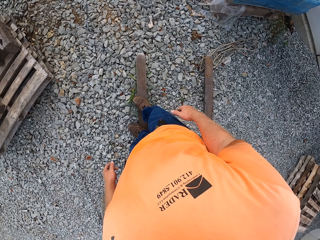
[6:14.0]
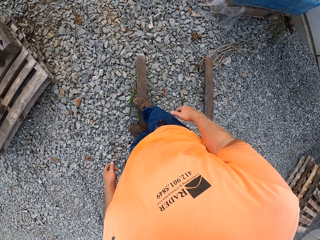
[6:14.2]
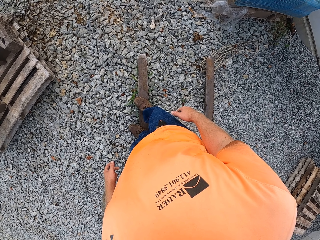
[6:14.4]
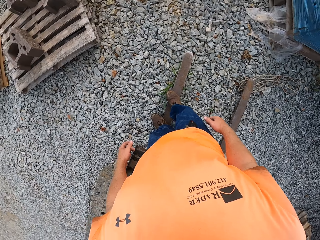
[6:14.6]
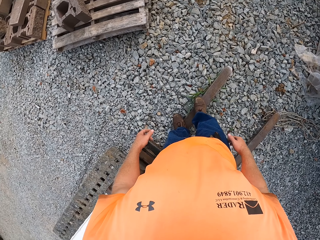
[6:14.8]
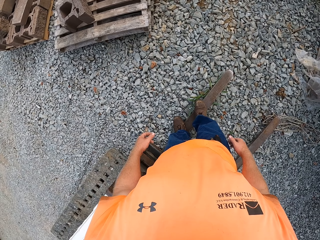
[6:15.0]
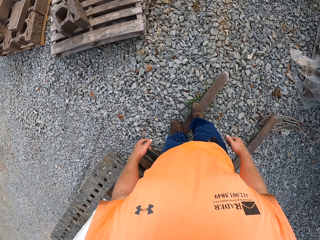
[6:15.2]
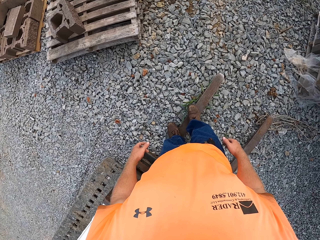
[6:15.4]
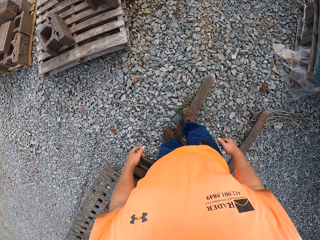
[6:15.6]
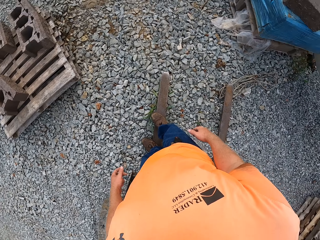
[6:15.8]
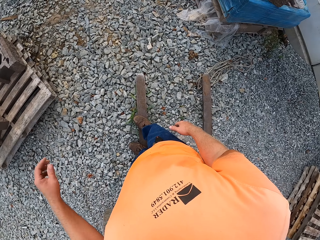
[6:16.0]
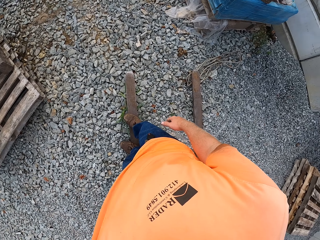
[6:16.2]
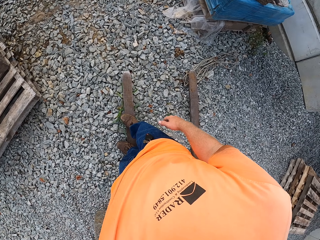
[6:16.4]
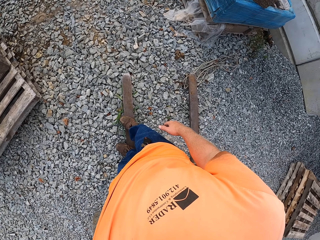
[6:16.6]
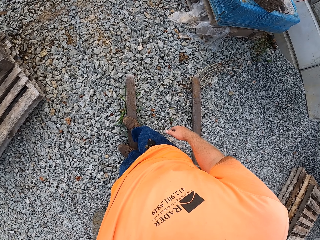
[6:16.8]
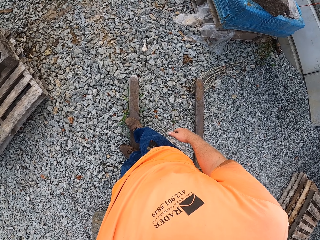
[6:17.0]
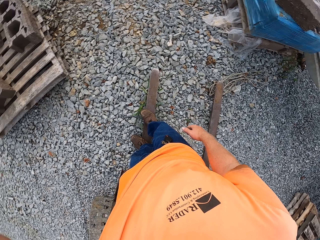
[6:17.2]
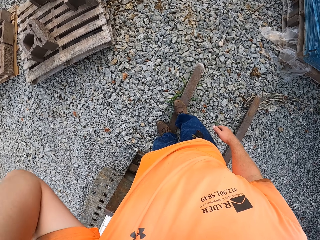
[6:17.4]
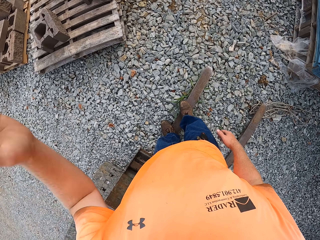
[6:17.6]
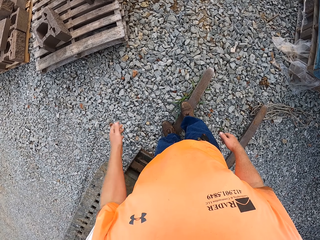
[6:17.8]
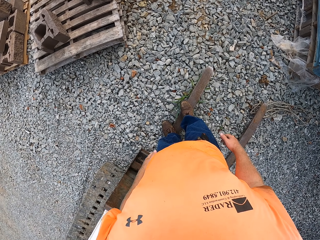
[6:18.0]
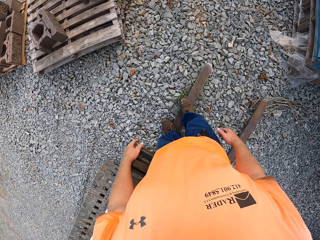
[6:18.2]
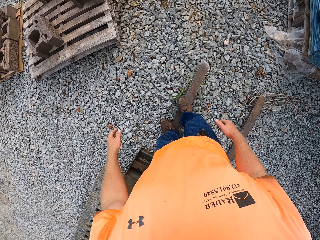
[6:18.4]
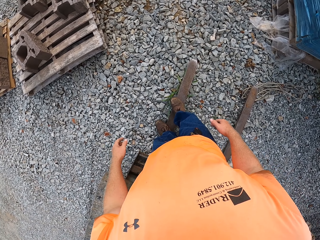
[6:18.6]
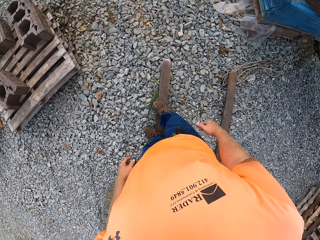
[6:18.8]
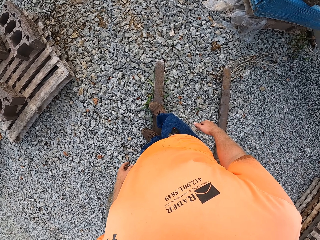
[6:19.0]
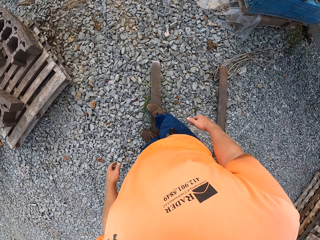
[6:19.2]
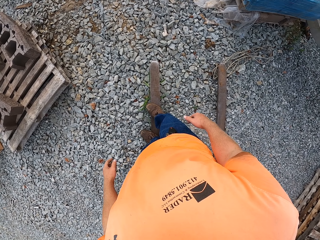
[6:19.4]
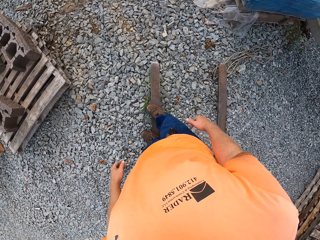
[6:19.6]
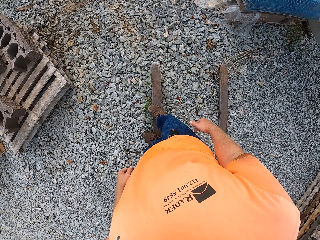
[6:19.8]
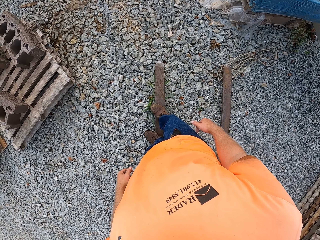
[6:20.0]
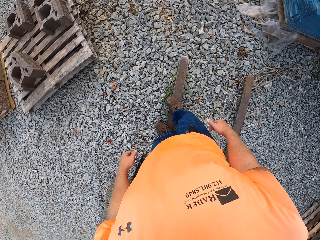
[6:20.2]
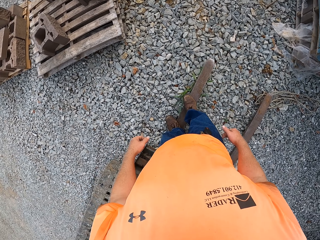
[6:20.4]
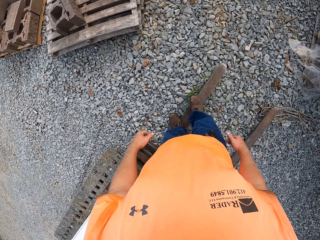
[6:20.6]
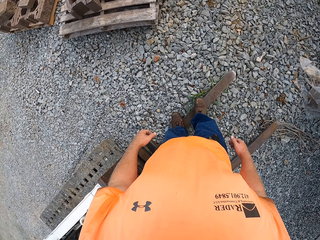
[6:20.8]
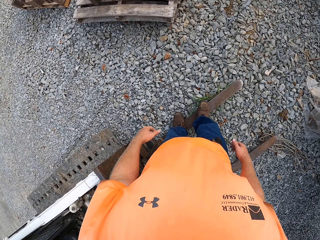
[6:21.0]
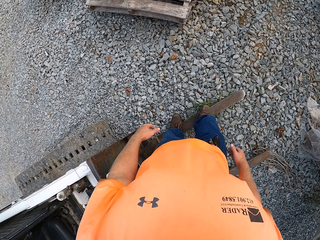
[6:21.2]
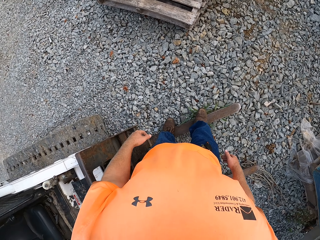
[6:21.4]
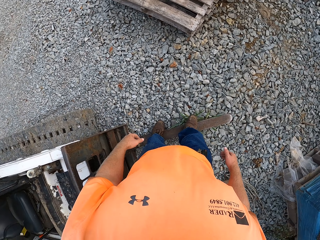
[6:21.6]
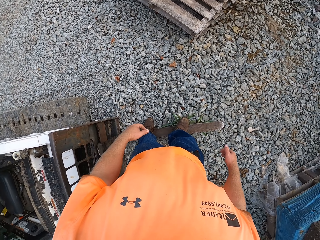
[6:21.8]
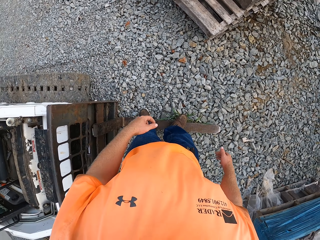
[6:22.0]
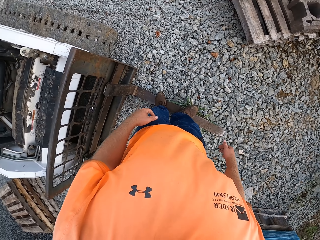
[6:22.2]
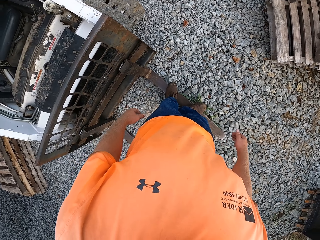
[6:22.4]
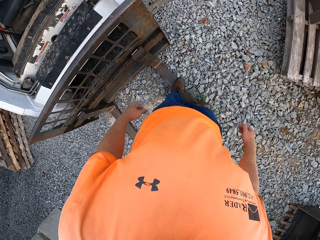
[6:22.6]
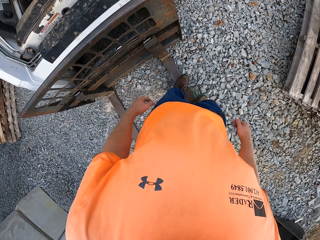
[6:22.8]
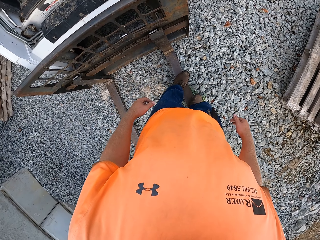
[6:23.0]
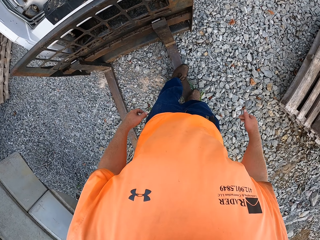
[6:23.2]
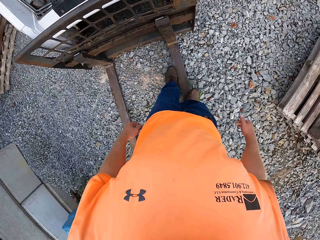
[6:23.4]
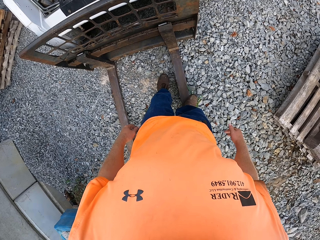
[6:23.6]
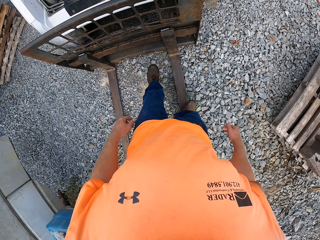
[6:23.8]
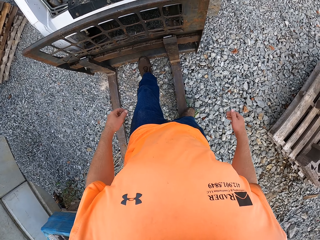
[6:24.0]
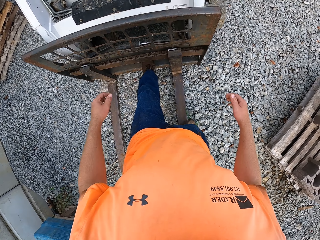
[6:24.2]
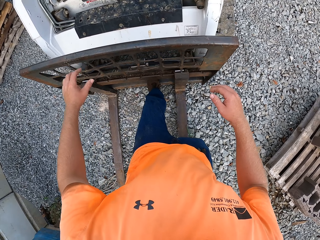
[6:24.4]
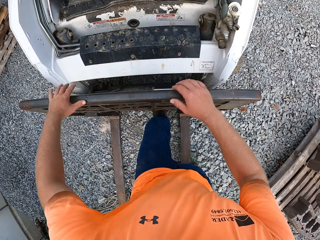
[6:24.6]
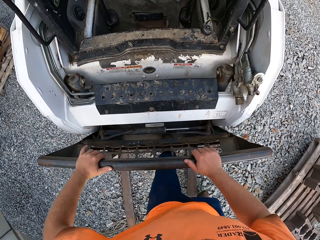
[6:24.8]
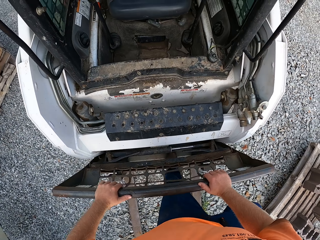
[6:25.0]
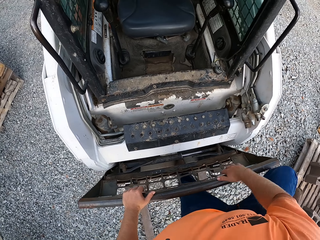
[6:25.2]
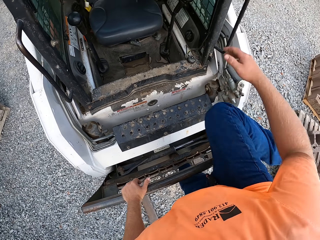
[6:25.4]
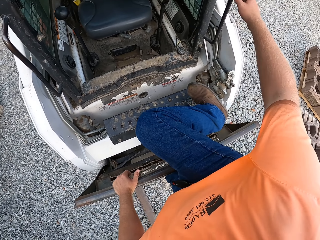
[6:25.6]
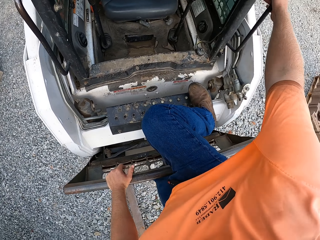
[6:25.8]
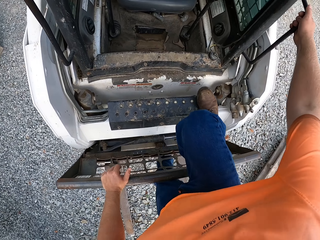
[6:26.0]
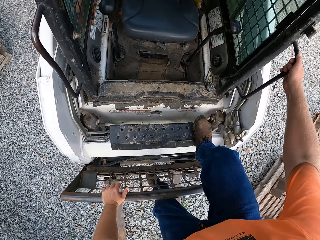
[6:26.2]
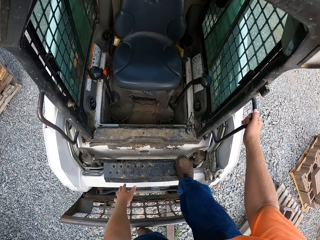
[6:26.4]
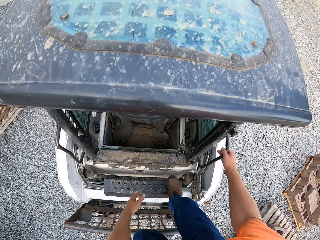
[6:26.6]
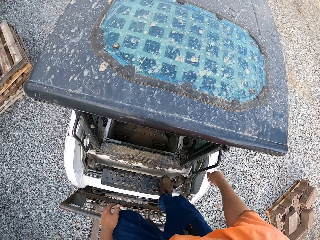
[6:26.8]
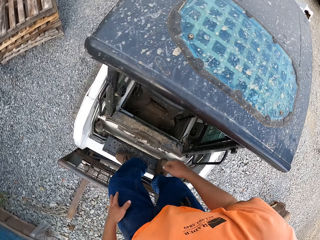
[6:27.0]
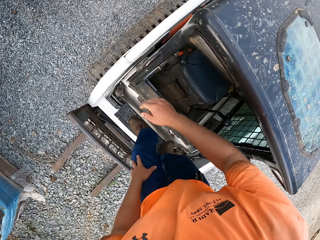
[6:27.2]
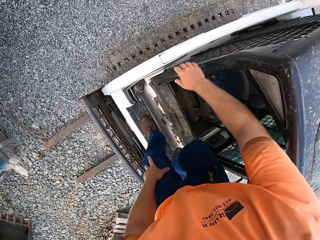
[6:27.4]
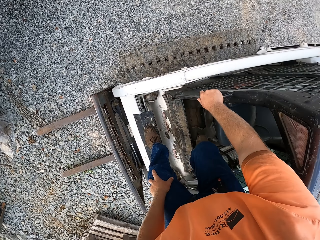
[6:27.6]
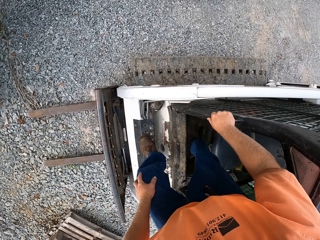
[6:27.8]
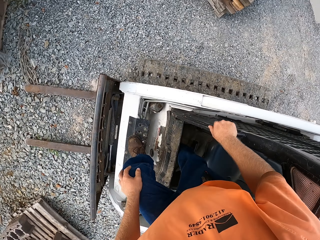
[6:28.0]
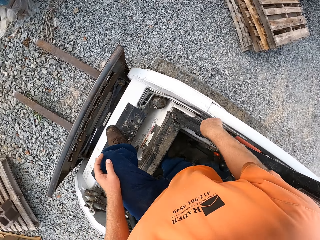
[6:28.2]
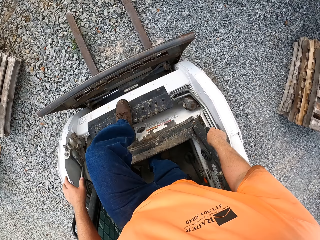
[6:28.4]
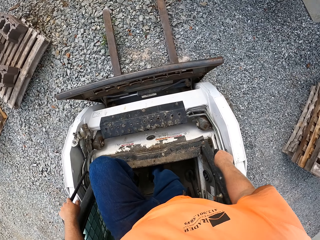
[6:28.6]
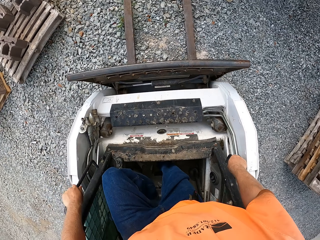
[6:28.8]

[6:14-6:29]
The camera wearer lifts his left hand. He scratches his head. He holds the forklift with his hand. He climbs into the forklift.

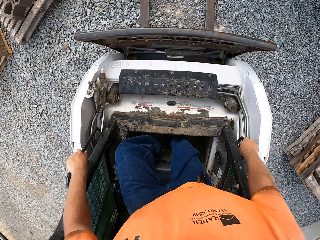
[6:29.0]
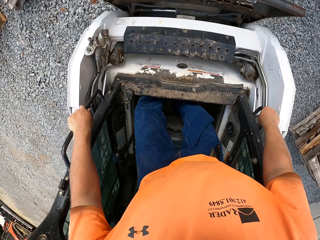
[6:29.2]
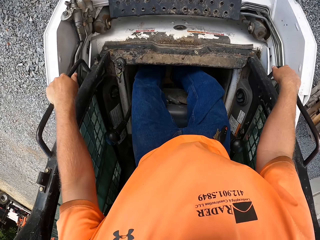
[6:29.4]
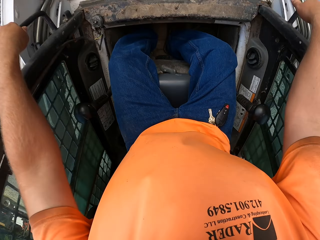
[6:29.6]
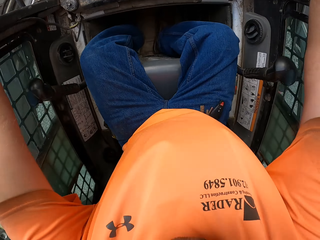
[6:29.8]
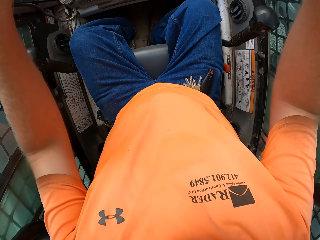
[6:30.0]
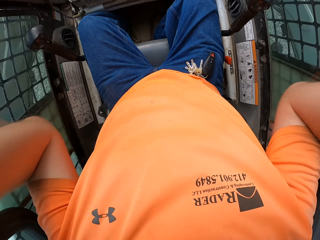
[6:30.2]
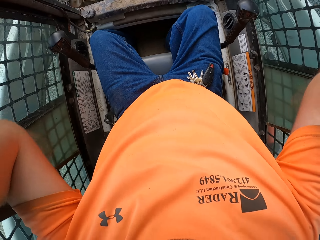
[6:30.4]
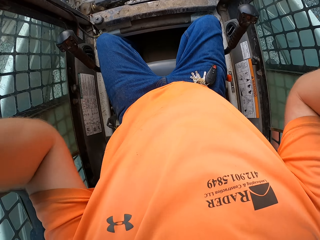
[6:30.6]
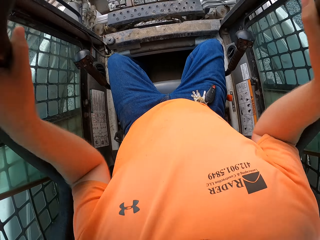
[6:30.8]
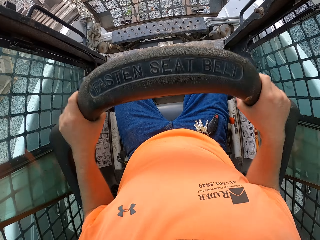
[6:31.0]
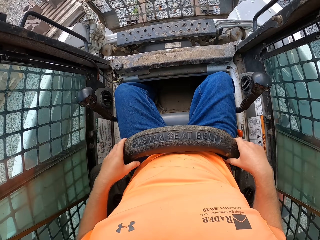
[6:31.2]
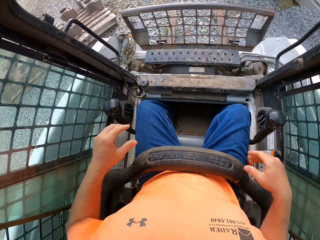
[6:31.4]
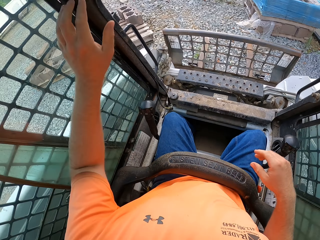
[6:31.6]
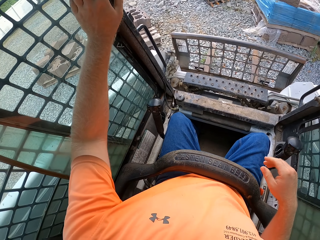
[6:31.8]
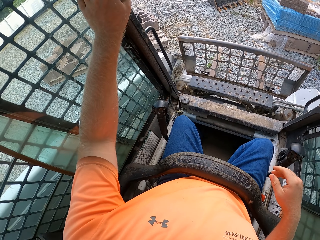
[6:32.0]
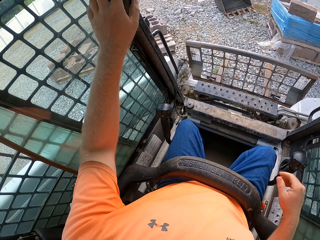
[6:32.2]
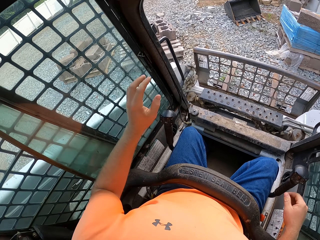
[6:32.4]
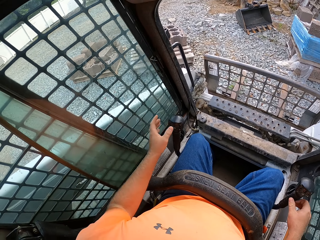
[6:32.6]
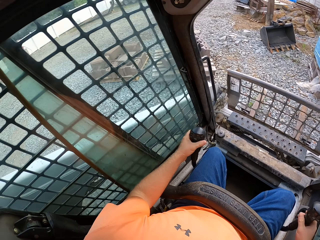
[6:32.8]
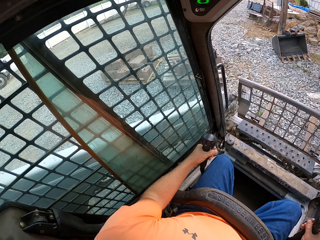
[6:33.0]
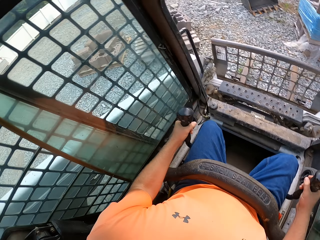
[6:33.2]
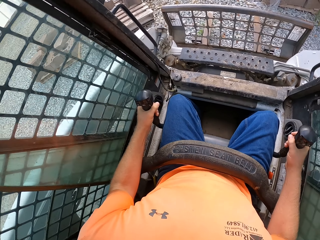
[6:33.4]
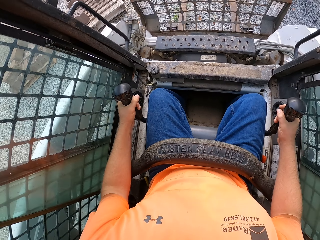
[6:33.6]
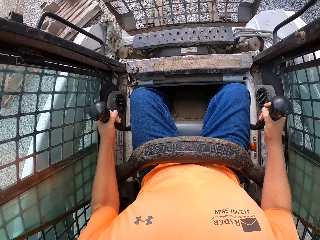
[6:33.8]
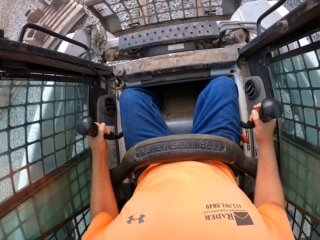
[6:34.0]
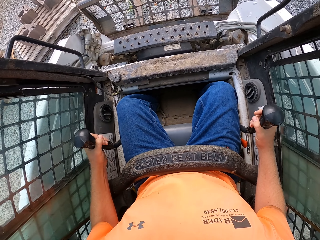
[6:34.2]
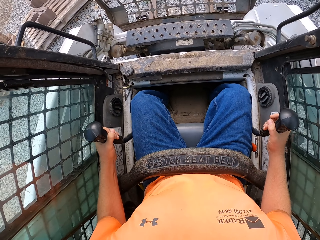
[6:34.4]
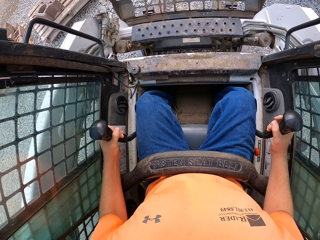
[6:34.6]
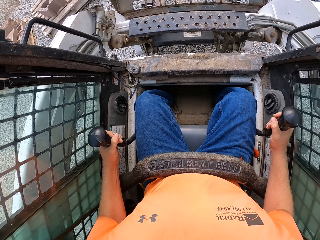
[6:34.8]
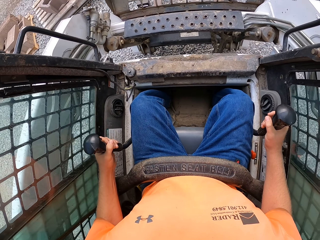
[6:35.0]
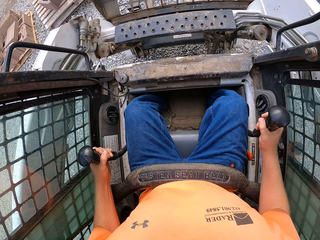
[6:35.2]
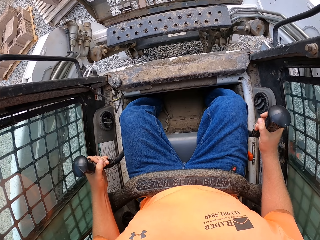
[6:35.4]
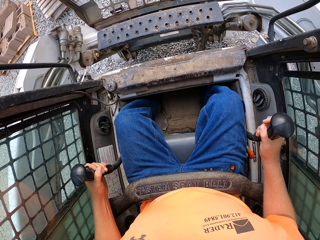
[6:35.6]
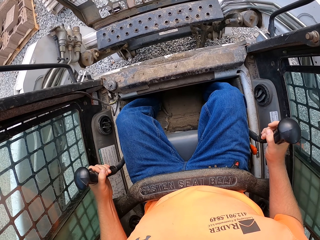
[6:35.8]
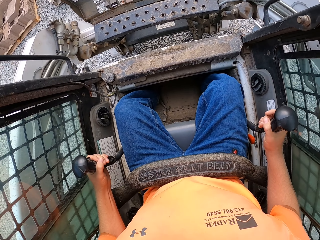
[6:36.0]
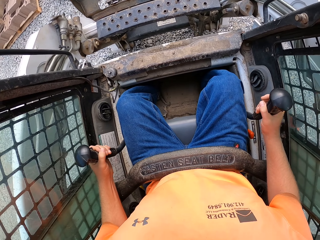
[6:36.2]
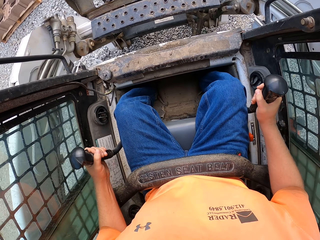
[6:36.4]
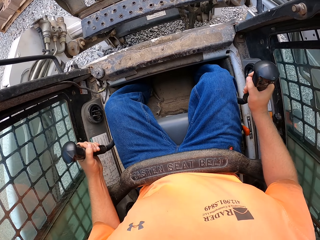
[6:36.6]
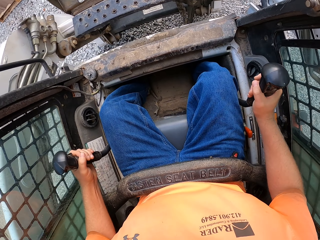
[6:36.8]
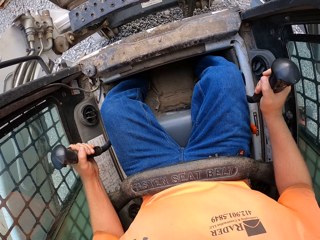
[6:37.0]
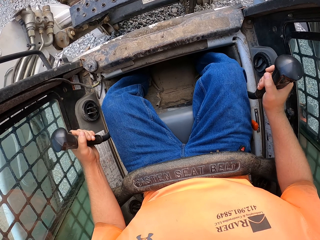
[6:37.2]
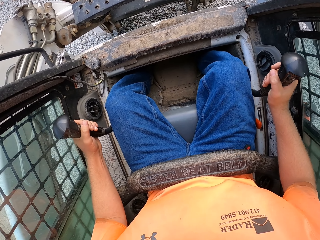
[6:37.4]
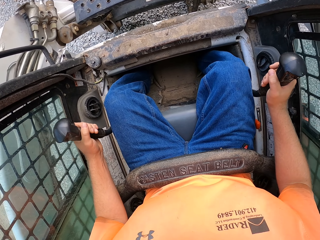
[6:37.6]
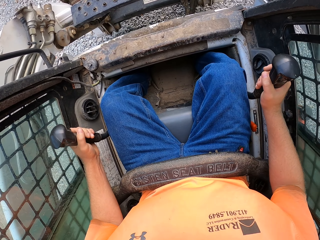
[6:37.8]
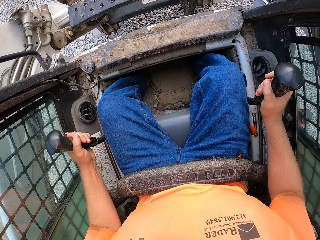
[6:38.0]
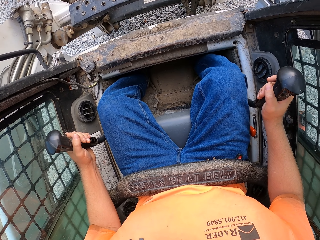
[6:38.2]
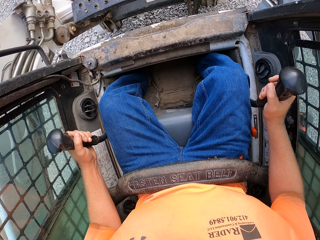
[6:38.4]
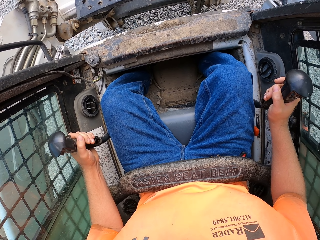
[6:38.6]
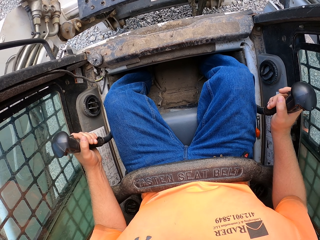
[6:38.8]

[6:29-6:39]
The camera wearer sits inside the forklift. He belts himself in the forklift with the forklift belts in his hands. He presses a button in the forklift with his left hand. He operates the forklift with his hands.
